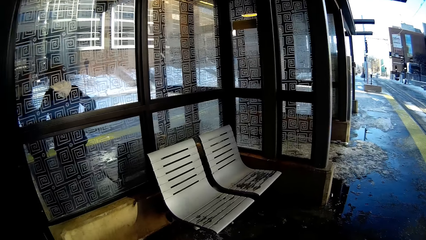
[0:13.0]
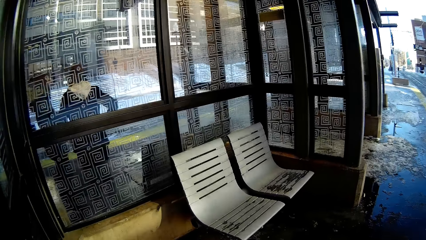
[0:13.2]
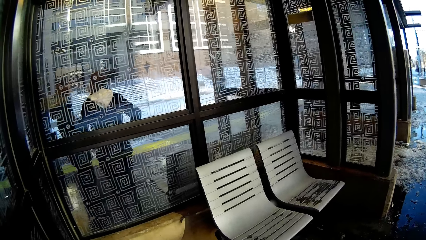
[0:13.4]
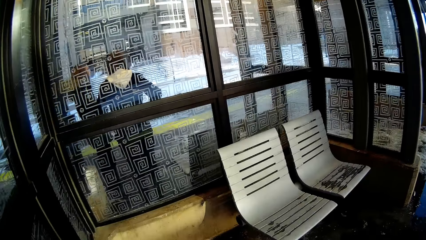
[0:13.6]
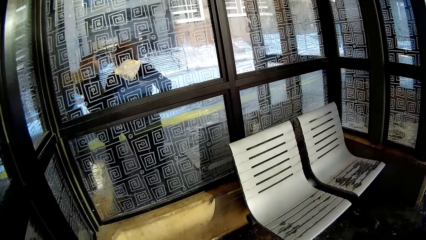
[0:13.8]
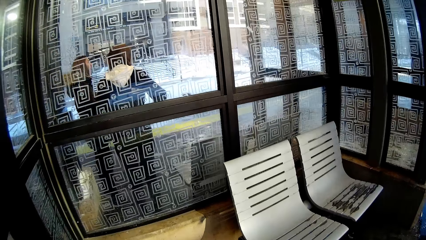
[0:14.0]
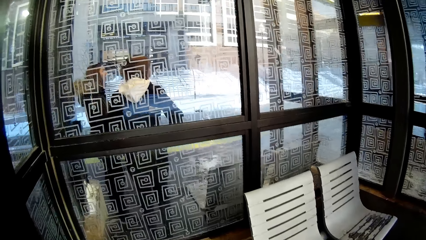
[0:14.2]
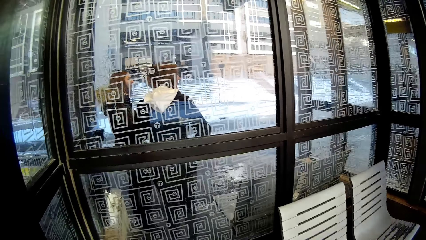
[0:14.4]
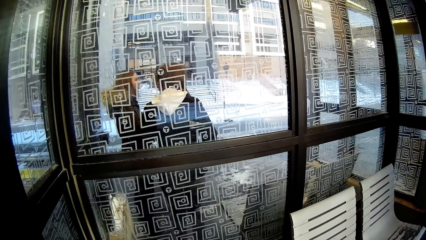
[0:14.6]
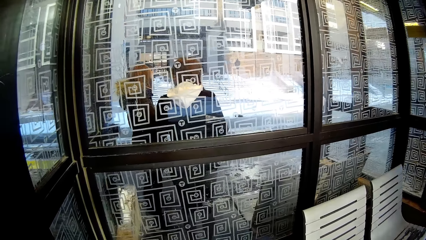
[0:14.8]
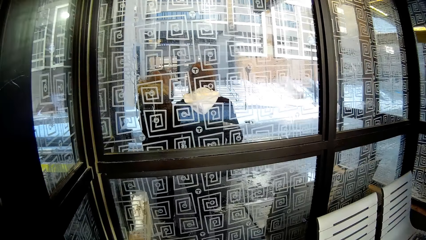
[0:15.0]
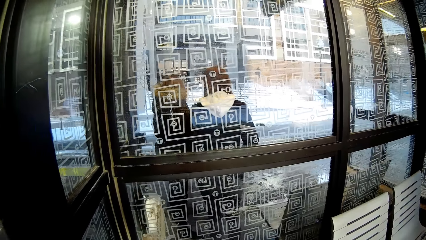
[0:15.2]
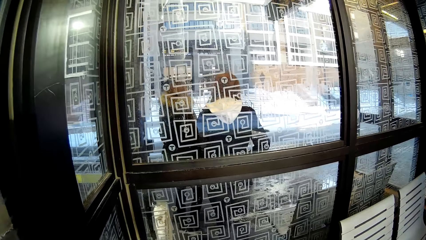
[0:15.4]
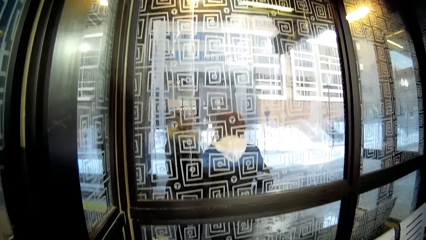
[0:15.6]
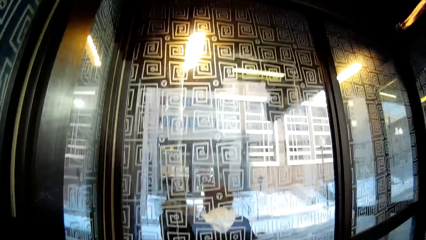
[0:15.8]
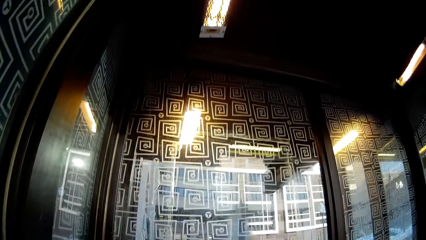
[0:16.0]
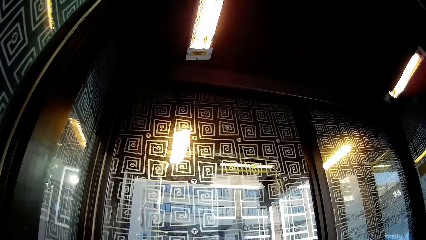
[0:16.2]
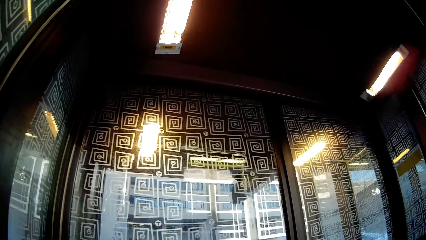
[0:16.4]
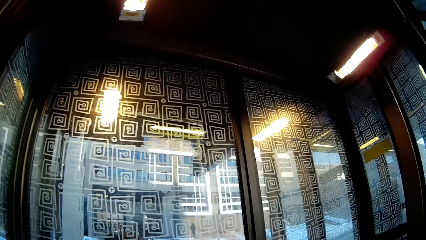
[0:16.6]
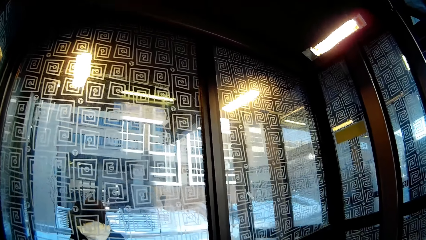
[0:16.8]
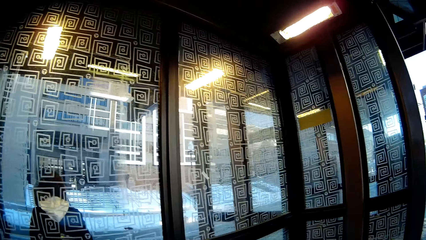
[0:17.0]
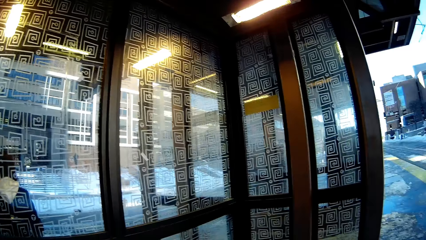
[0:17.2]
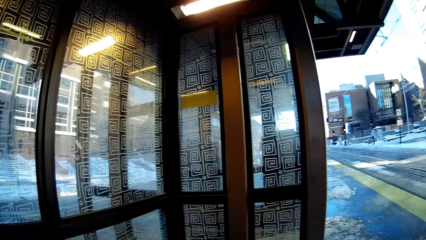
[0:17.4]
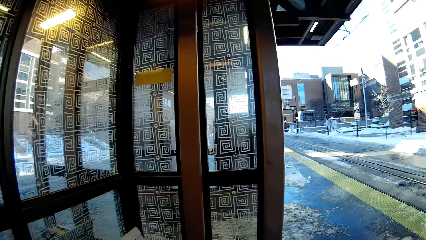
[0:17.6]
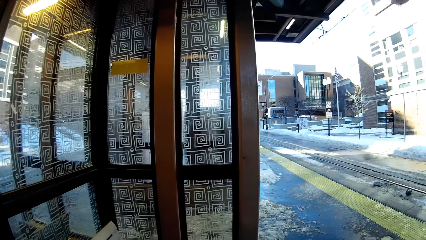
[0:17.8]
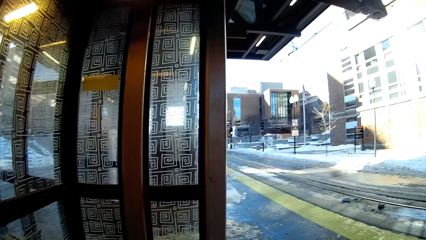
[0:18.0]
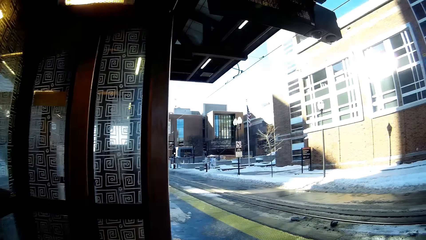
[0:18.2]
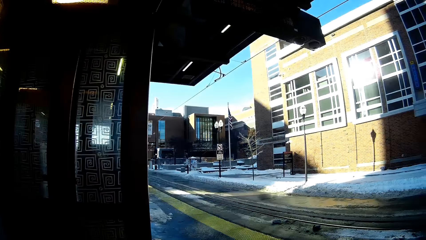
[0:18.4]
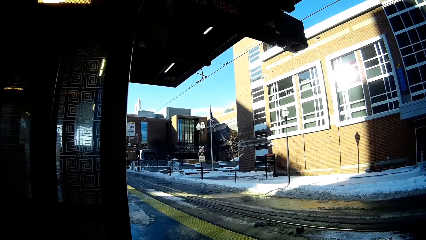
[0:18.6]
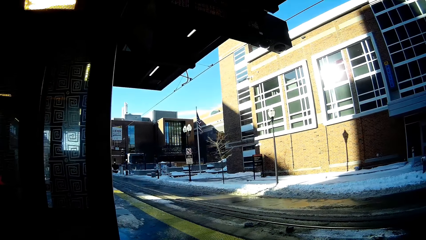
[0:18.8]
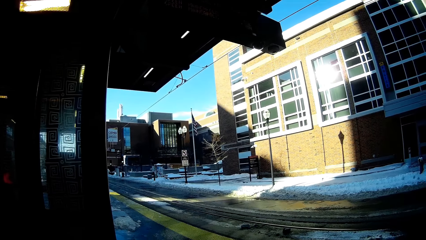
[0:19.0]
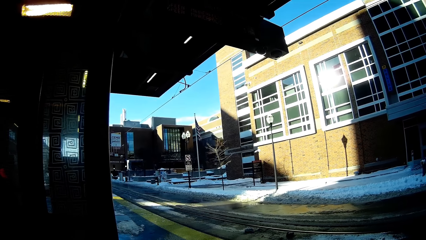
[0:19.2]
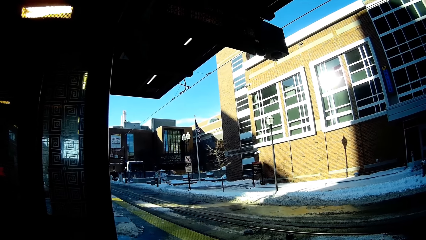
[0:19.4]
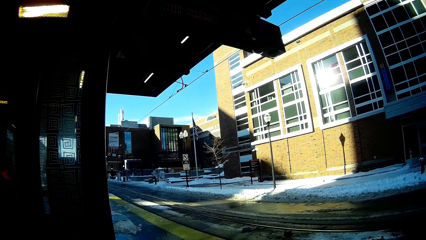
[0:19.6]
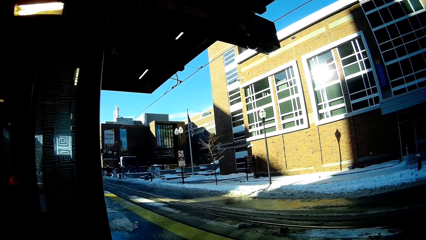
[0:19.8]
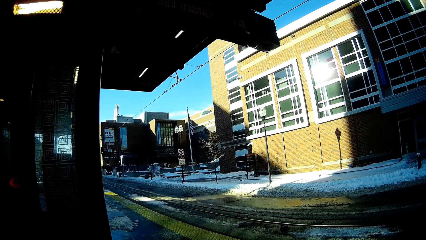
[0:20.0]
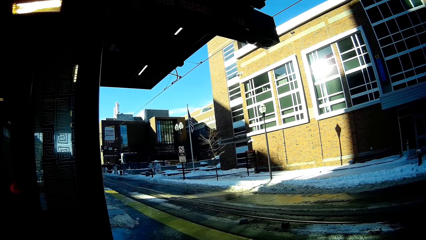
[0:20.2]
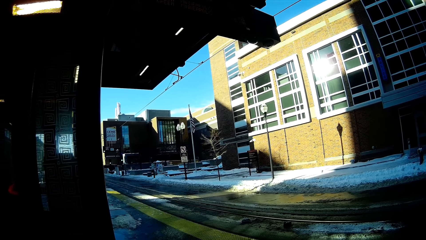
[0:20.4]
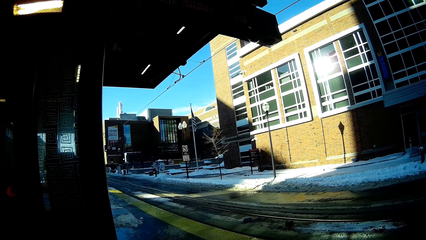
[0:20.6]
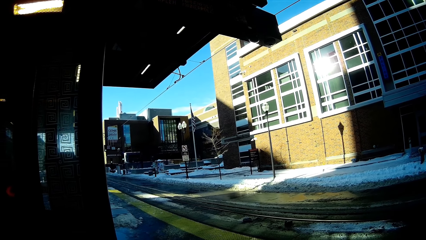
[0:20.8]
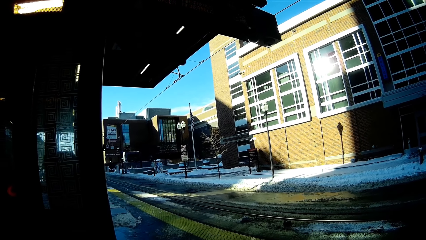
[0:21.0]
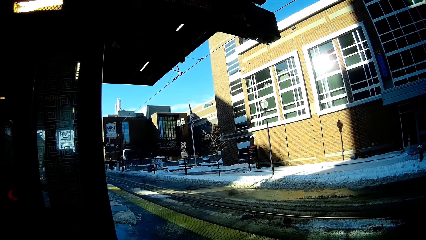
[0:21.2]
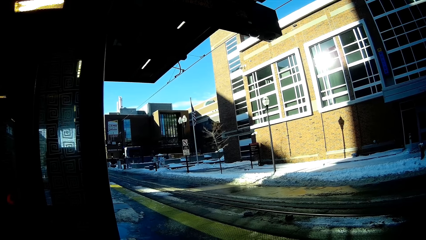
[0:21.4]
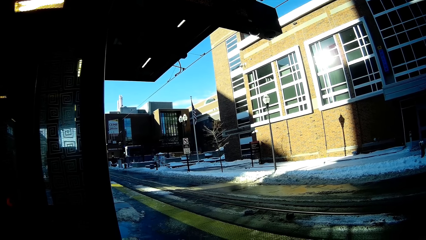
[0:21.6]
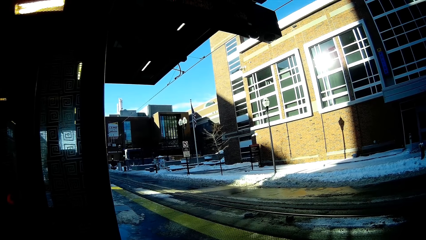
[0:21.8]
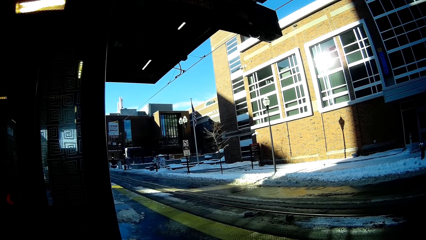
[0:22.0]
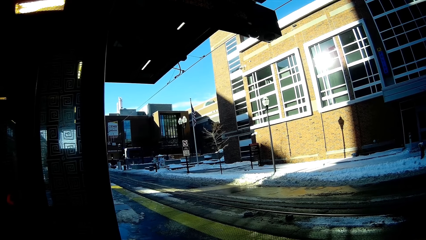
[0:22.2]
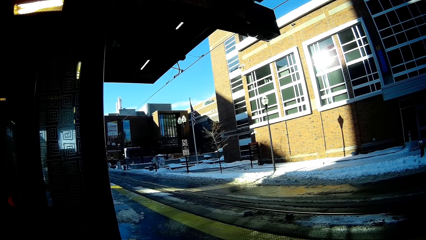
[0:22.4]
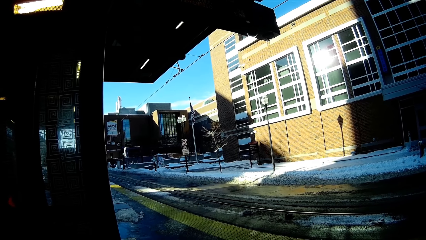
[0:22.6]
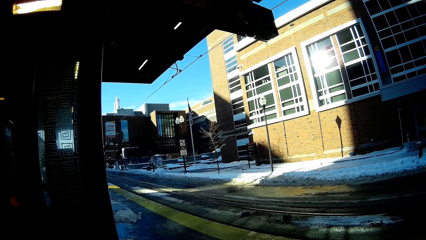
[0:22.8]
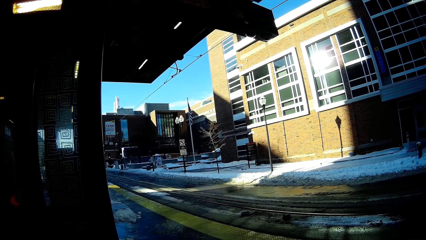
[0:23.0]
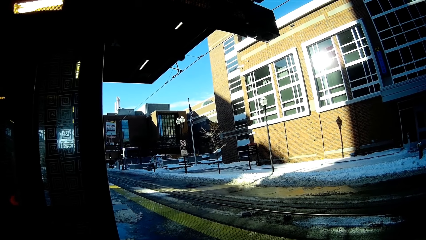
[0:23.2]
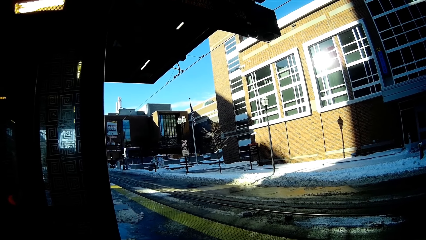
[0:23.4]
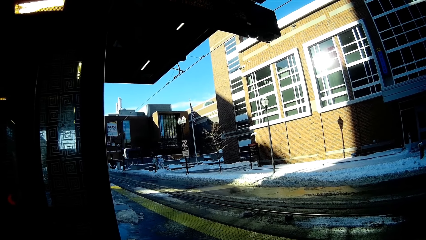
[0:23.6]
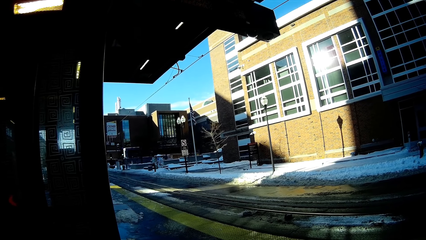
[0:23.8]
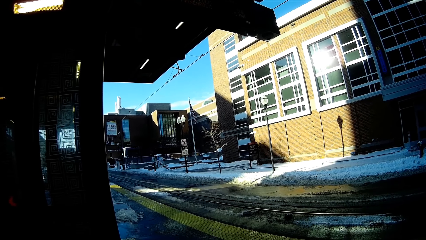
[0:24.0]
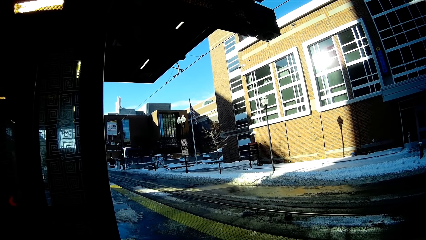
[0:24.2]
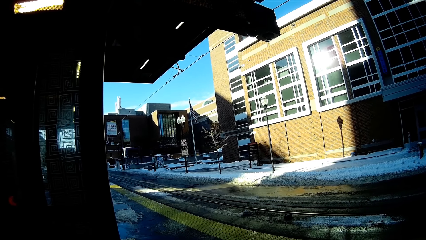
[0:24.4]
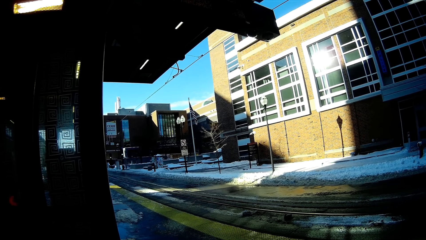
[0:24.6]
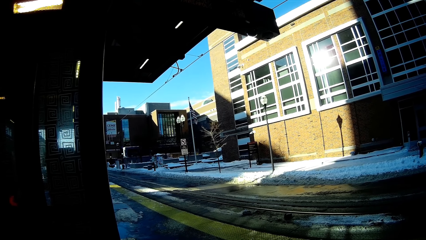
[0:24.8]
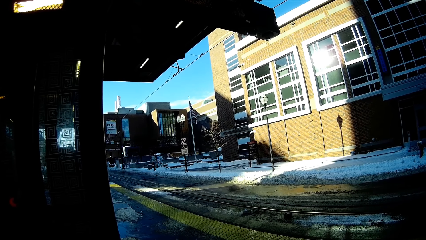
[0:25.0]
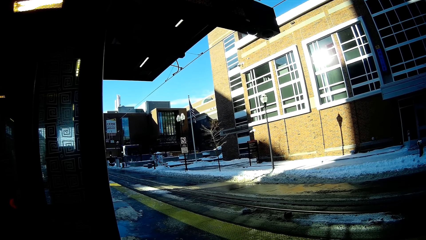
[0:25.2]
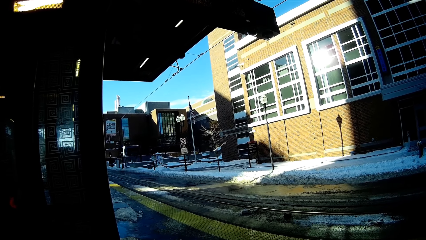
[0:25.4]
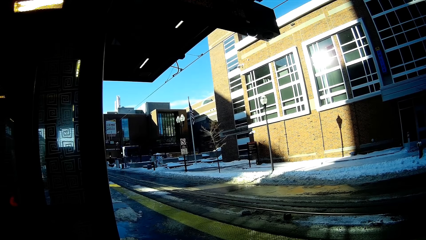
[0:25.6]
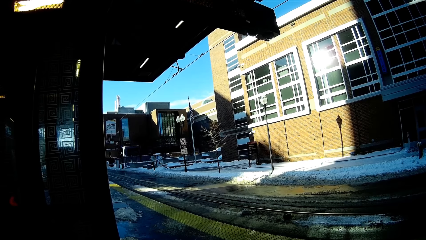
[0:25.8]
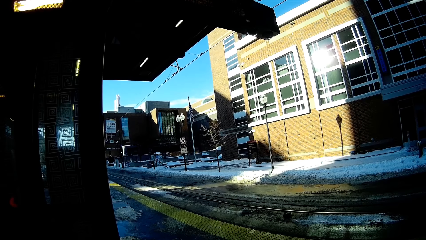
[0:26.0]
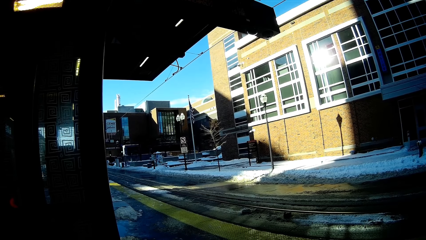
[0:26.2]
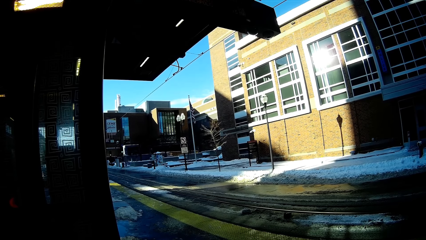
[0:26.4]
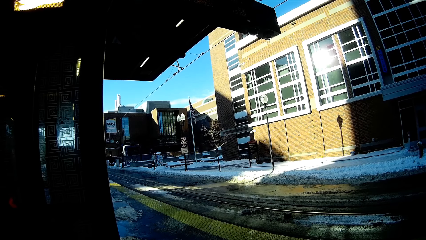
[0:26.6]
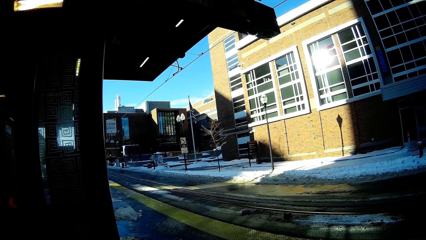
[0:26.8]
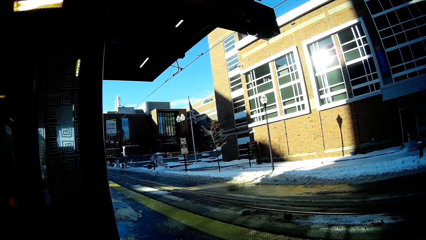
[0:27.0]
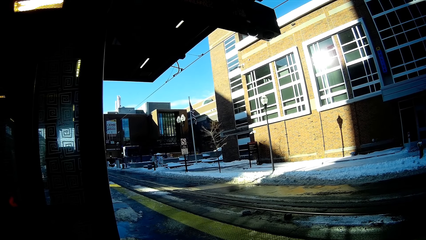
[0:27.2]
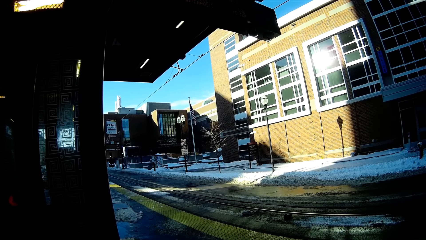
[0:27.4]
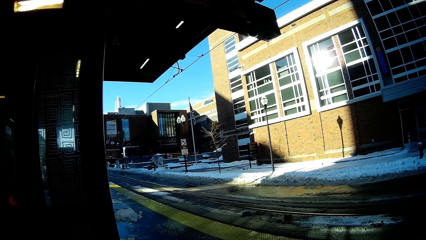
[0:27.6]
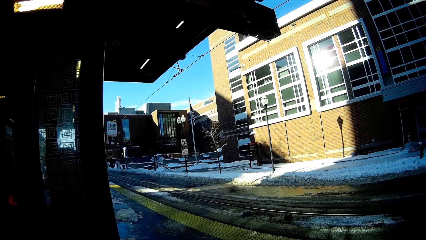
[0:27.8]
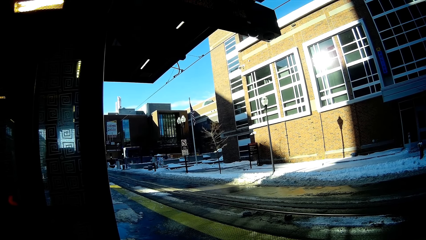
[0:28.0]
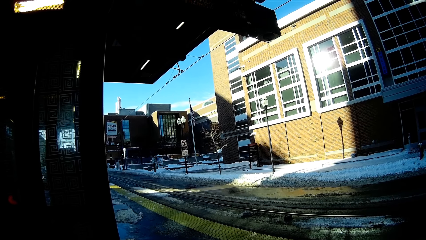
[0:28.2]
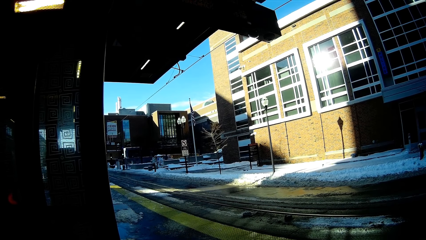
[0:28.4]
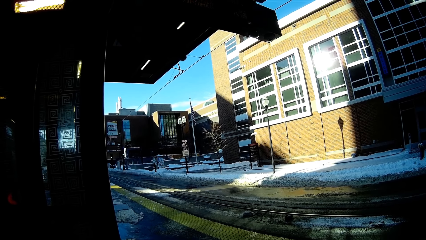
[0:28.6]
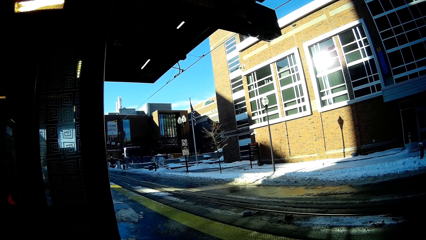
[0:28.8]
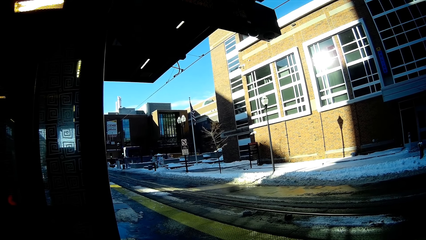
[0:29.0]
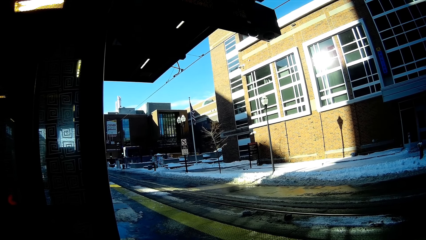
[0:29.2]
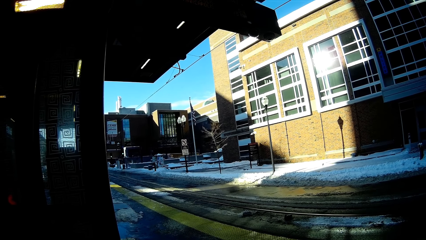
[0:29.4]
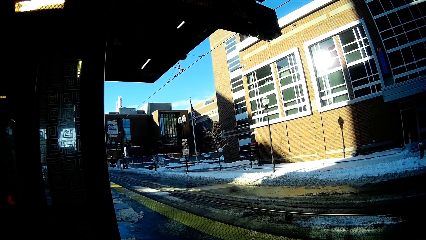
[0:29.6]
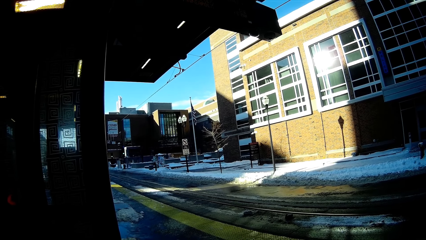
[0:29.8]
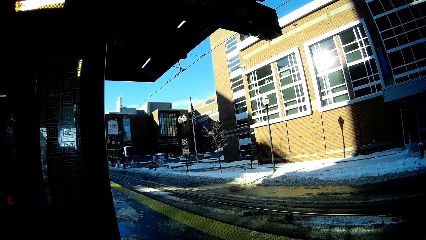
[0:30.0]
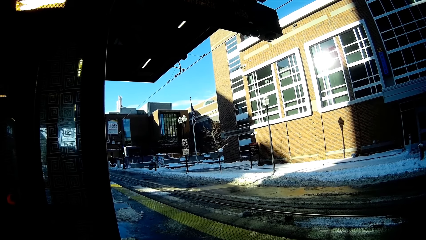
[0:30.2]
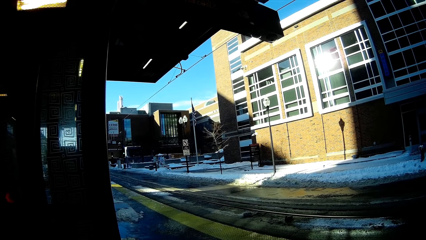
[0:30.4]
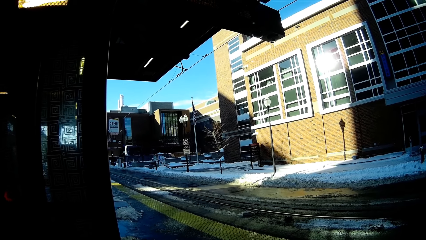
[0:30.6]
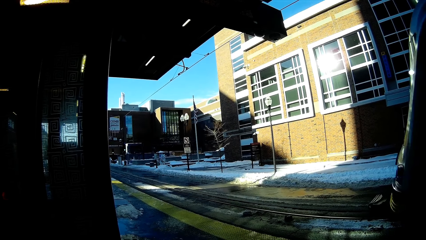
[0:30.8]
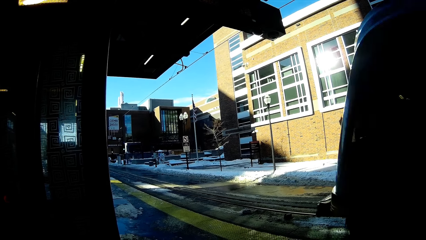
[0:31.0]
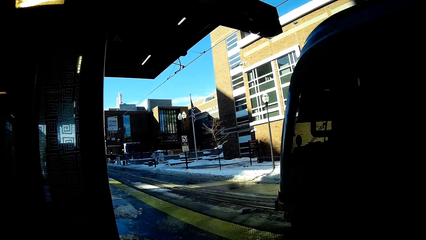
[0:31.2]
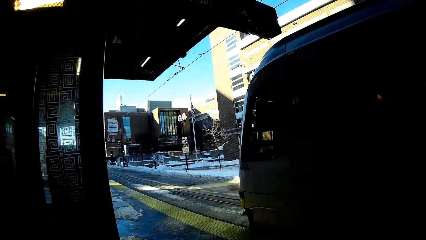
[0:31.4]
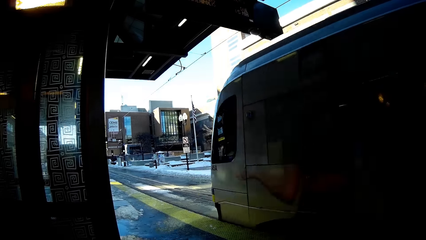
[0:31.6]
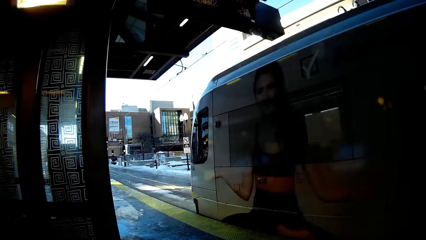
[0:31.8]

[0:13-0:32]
The camera wearer stares at the waiting bay. They look around.
